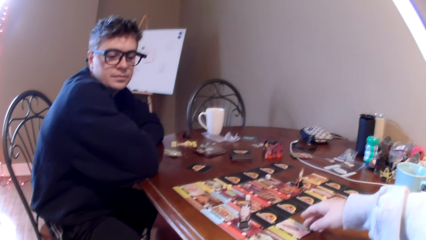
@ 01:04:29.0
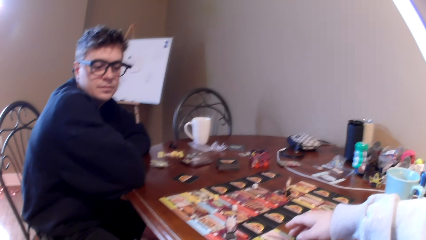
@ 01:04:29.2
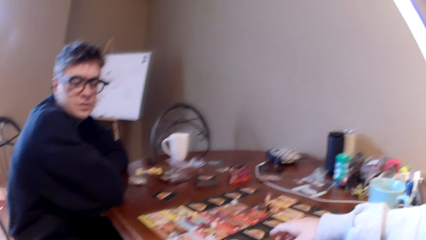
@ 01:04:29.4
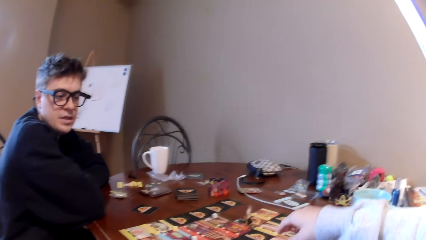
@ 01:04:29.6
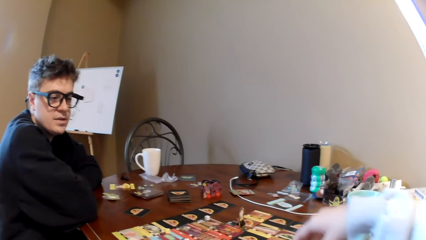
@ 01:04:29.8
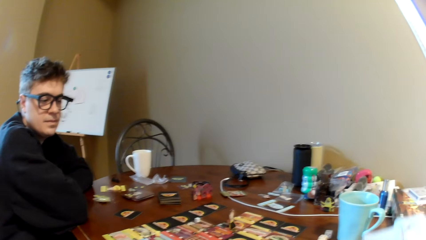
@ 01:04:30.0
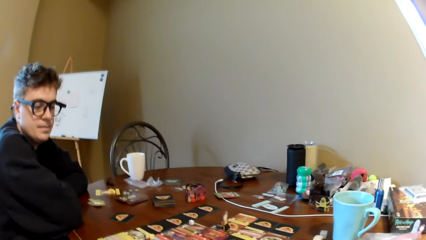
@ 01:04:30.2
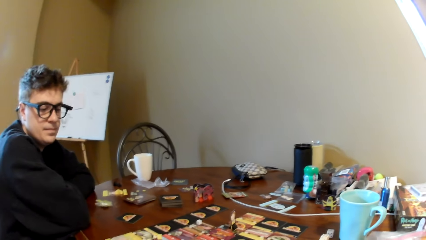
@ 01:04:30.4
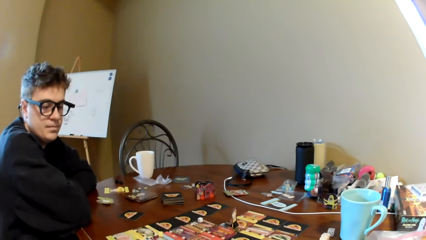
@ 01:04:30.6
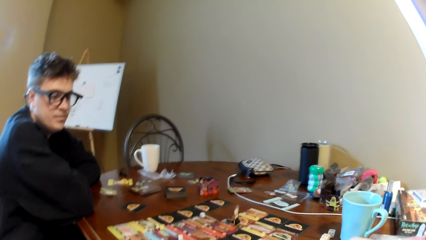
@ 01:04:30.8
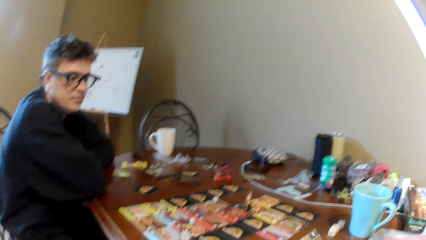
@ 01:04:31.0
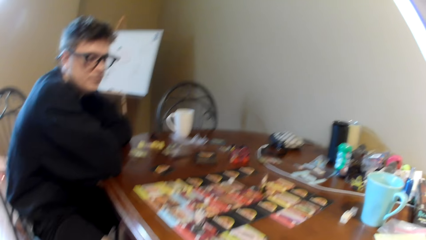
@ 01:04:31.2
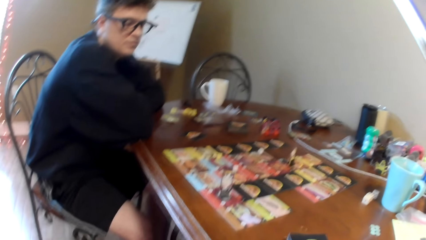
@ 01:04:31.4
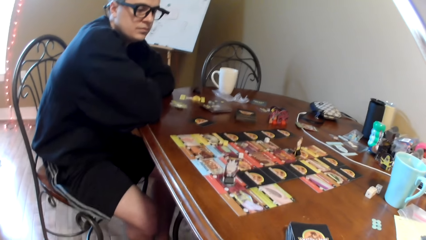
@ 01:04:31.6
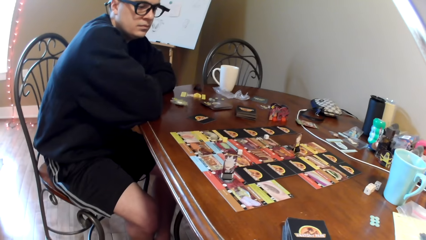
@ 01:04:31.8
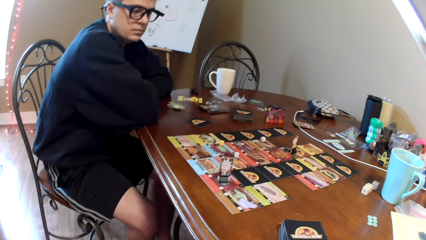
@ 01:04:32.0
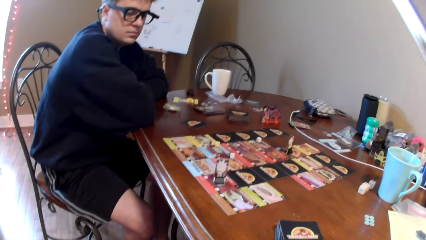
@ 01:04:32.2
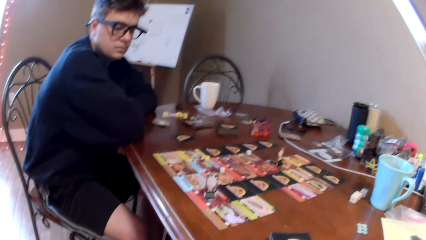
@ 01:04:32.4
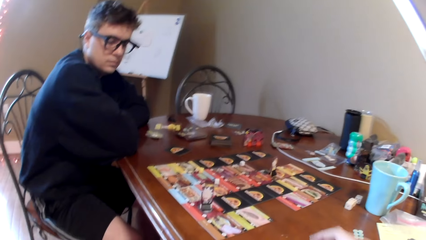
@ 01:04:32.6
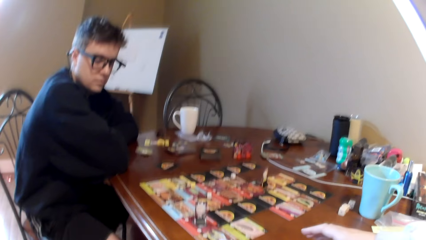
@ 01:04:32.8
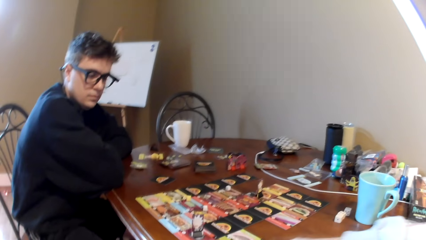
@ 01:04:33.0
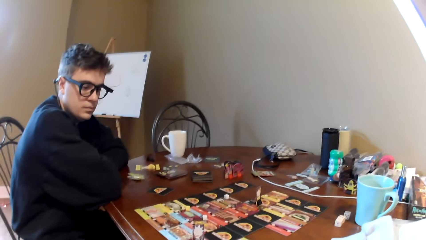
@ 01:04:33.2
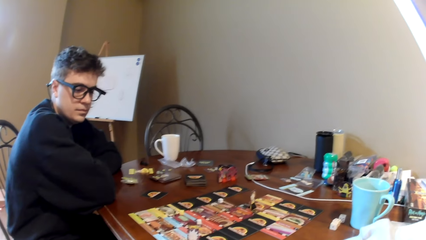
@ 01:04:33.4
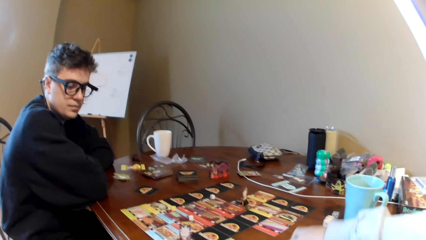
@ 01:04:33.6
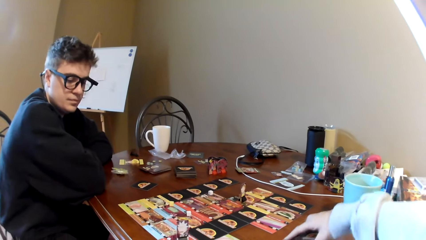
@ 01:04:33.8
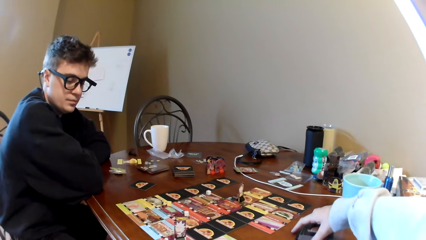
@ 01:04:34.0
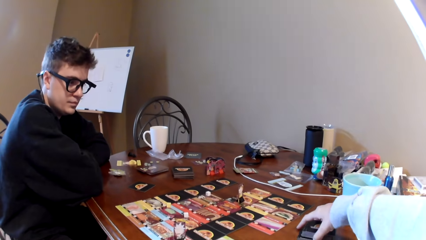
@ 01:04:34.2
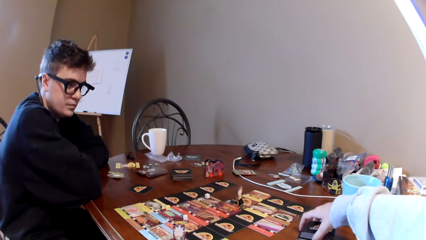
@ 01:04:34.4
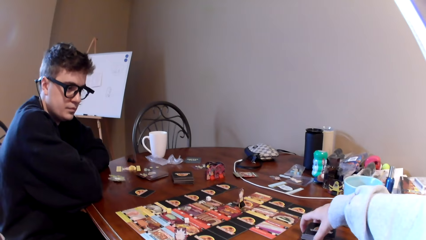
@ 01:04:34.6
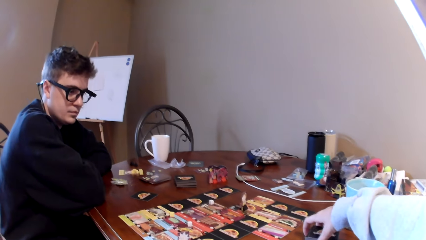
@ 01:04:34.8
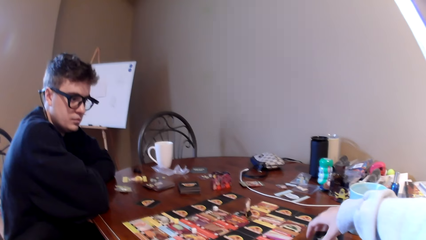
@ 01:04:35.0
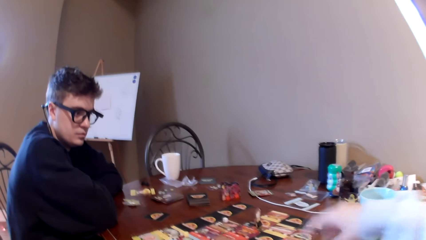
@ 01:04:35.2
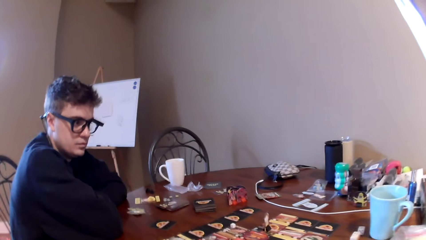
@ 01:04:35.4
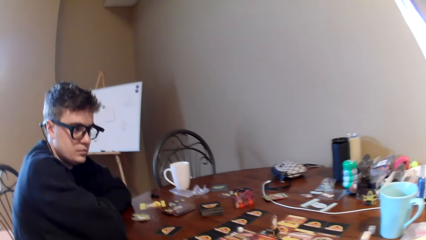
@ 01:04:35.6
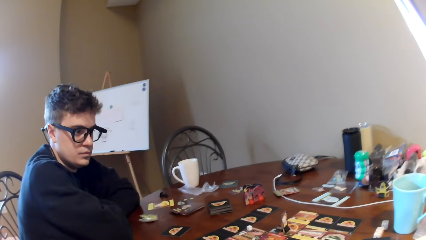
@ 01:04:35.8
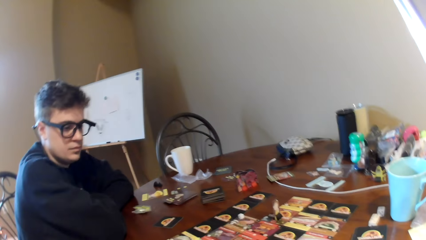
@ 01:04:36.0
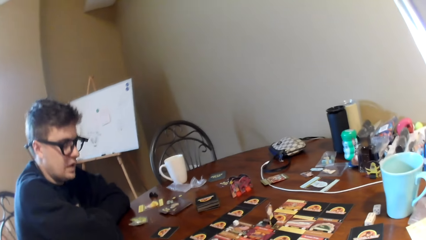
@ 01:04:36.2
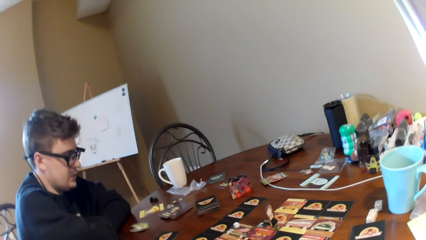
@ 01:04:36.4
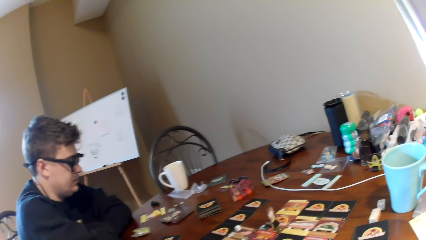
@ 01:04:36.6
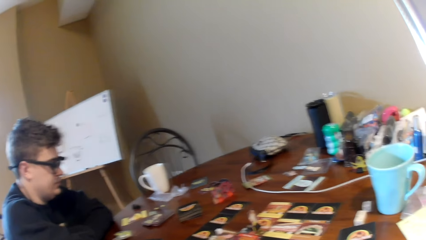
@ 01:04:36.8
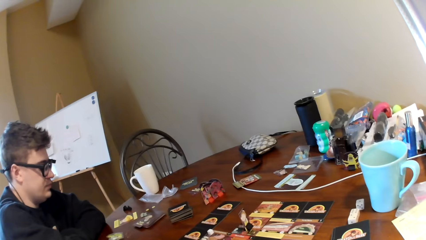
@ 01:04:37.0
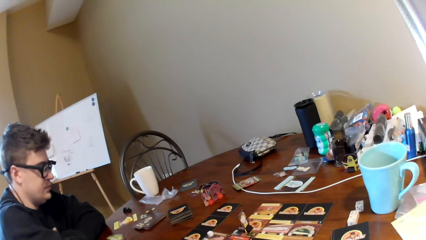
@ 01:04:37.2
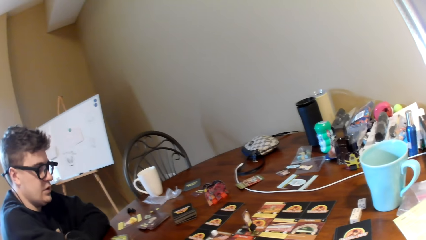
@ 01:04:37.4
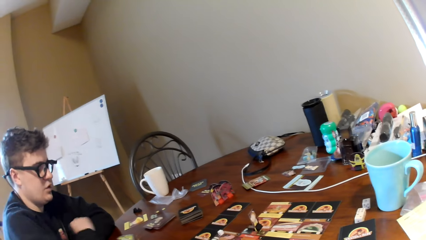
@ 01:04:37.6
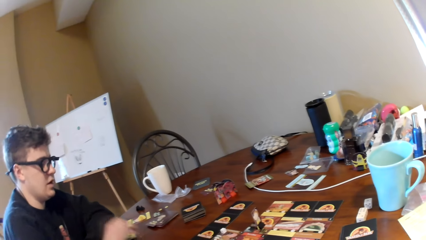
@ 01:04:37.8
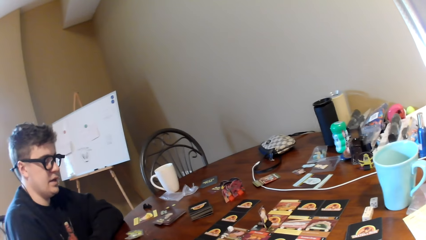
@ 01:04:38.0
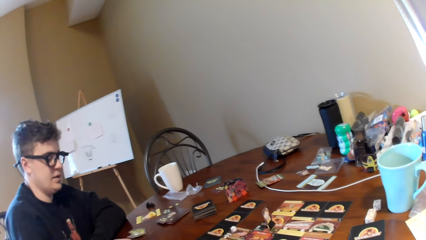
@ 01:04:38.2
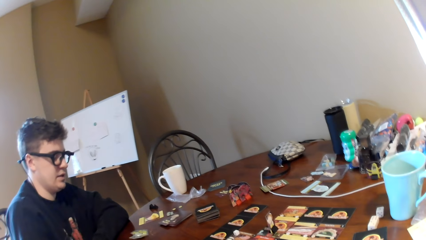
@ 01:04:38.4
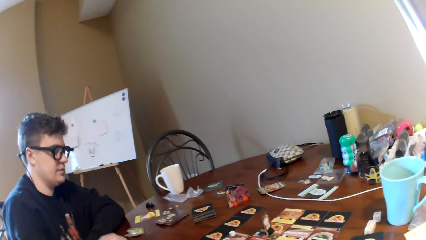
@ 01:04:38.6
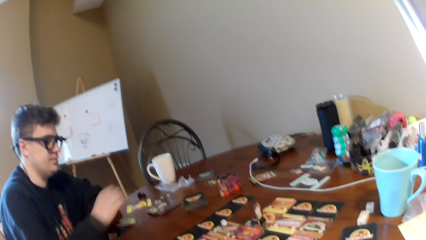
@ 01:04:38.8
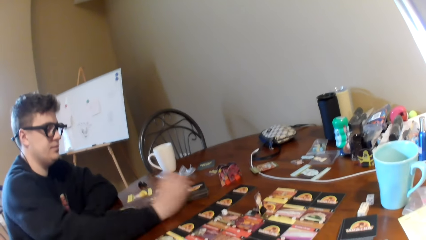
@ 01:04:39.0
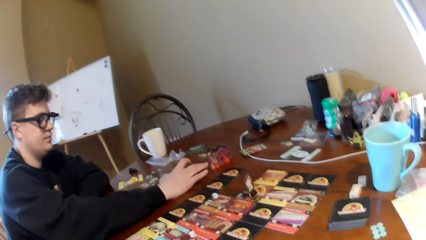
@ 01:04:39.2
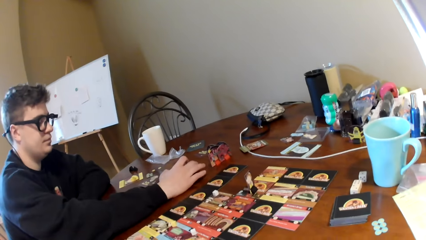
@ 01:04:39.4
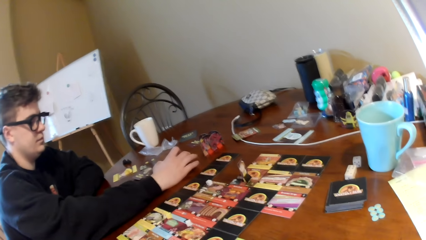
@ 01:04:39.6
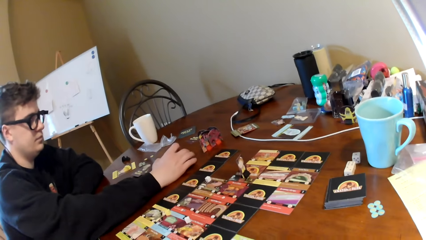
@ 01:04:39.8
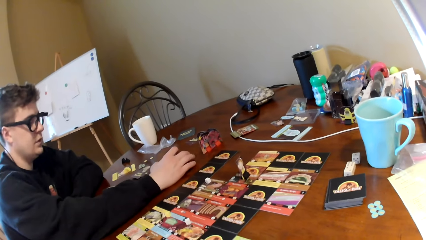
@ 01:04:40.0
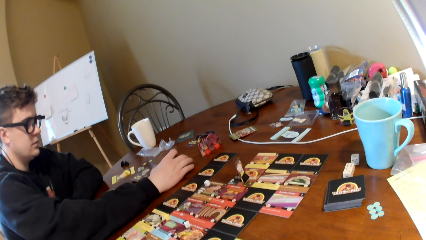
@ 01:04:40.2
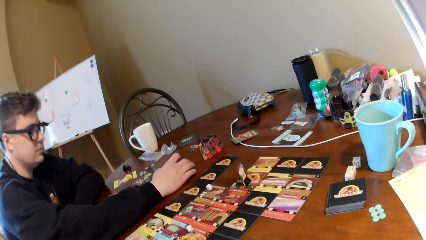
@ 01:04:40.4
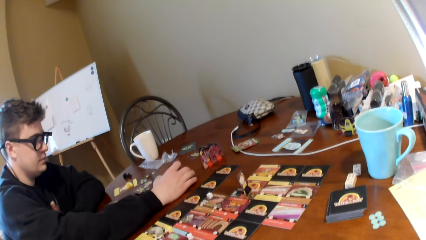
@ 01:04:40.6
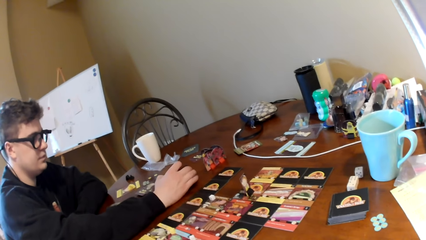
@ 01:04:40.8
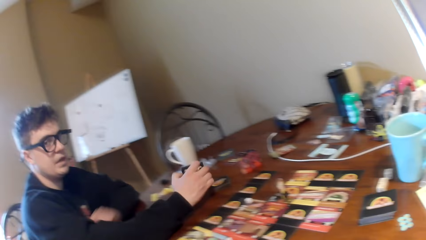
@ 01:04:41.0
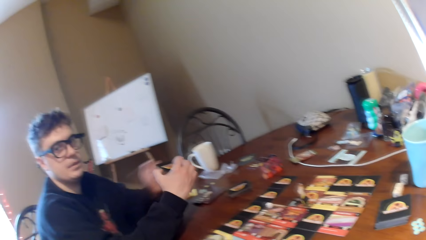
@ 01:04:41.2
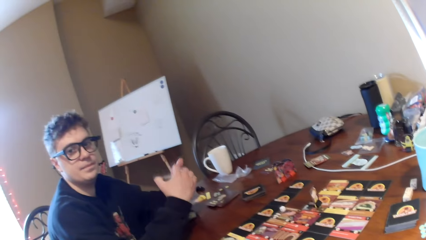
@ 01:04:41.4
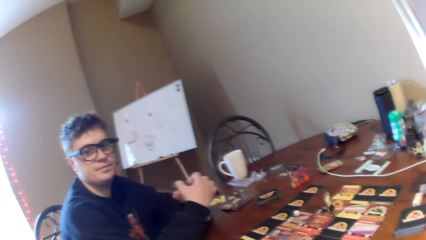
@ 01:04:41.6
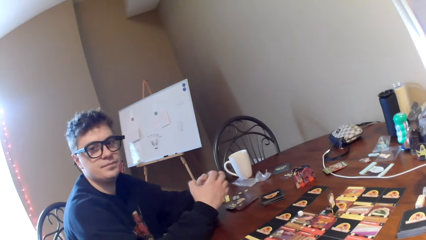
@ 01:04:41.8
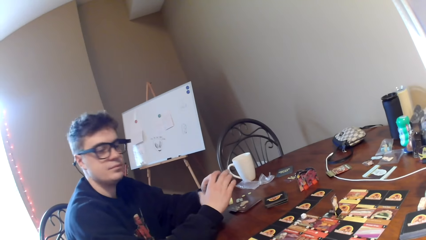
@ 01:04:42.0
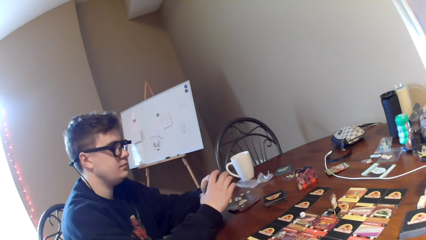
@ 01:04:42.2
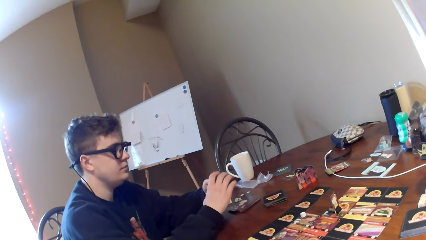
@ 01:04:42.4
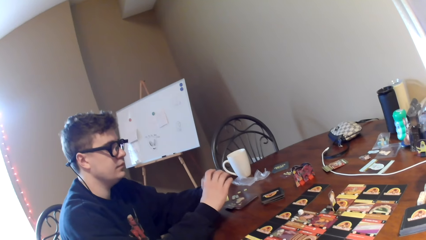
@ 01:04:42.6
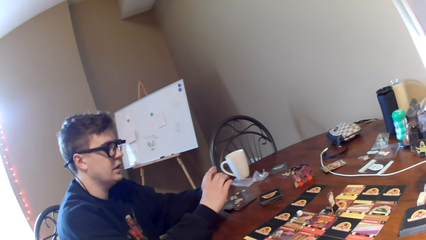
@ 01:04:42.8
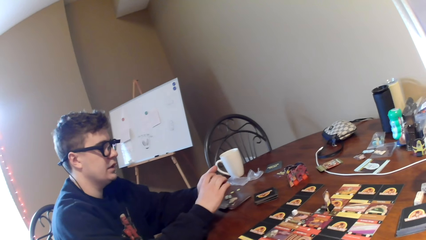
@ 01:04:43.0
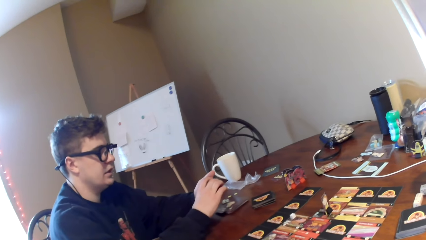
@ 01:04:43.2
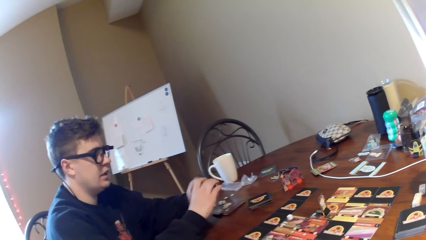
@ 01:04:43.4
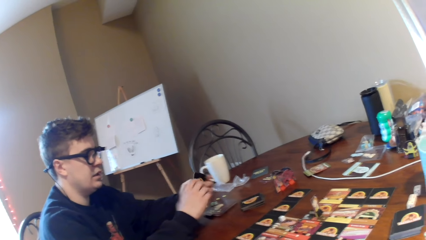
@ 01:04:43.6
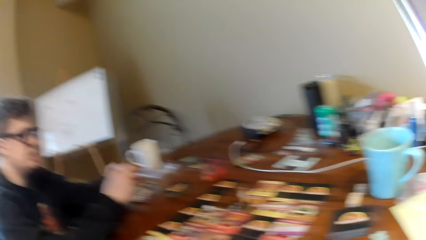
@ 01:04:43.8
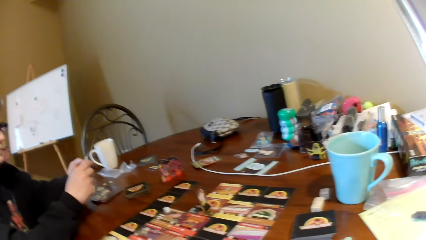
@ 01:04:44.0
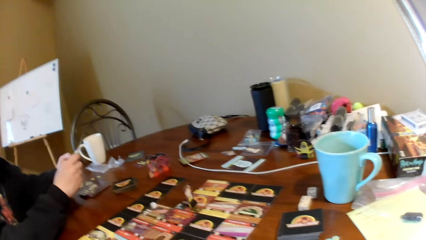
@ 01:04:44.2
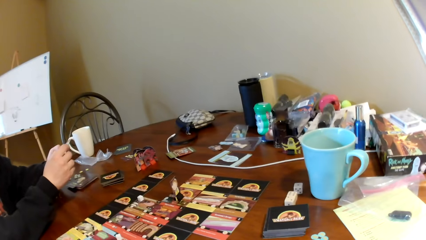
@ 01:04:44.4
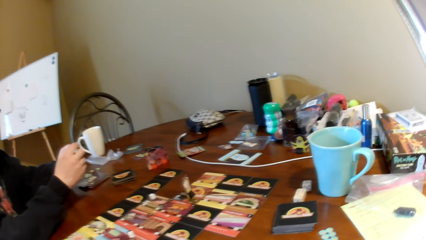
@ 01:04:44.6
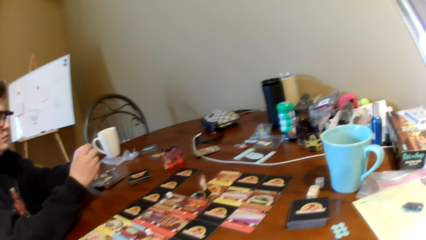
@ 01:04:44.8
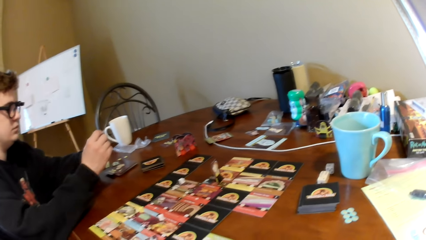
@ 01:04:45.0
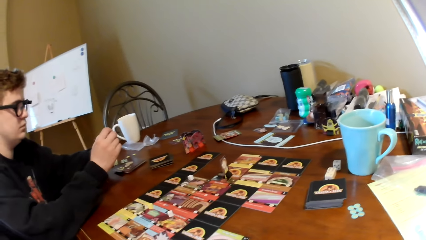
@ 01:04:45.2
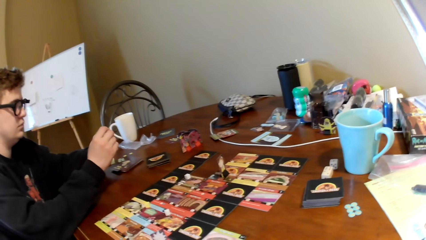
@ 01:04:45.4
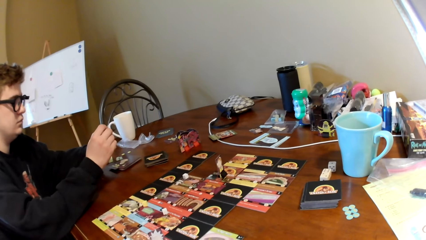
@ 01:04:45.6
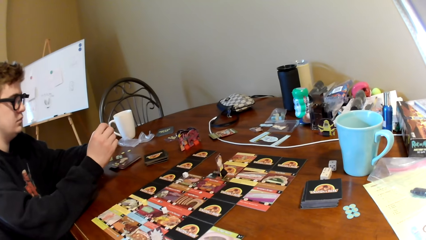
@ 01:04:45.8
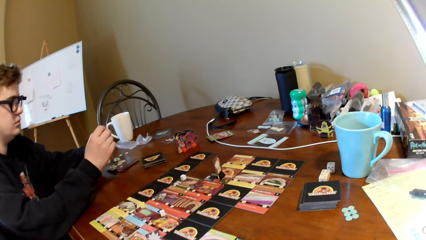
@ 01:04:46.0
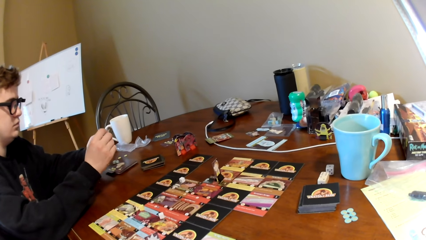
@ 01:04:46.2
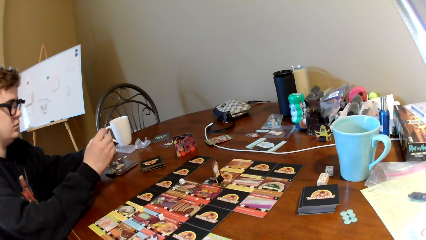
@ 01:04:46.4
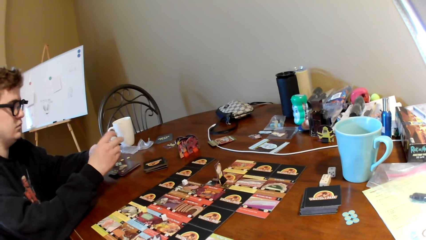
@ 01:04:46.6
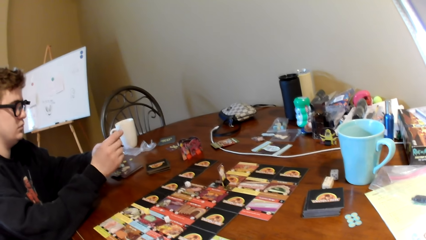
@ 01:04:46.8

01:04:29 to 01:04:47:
The camera wearer touches the card on the table. They move the cards on the table. They look at the cards on the table. A man talks to the camera wearer. The camera wearer picks up the cards. The man picks up the cards on the table. The man holds the cards in the hands. The camera wearer looks at the table. The man looks at the card in his hand.
